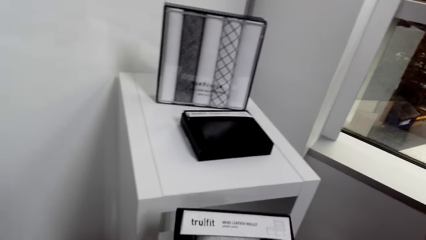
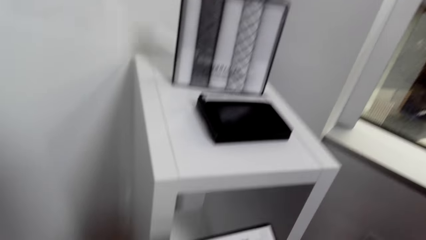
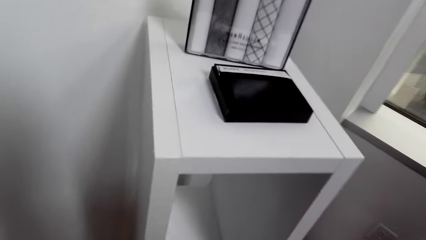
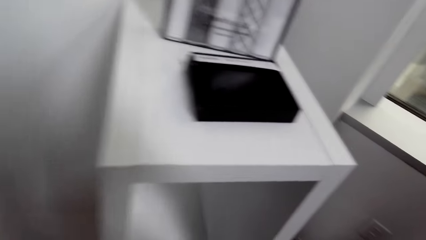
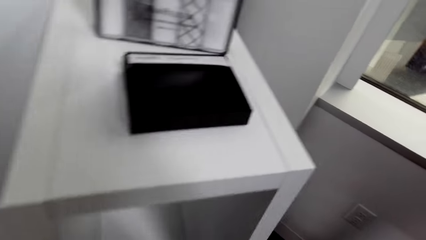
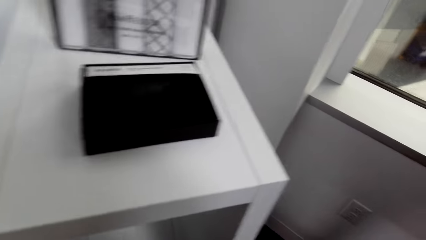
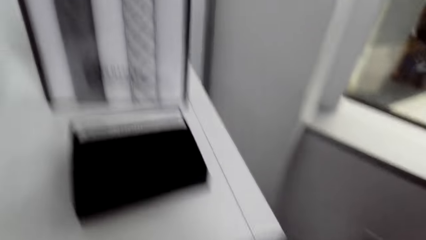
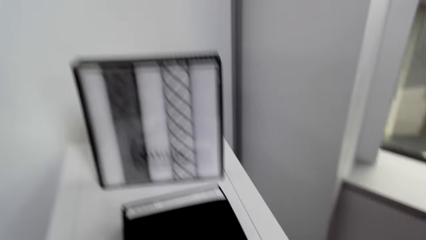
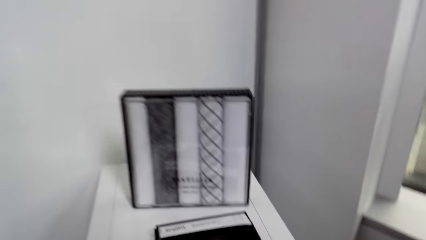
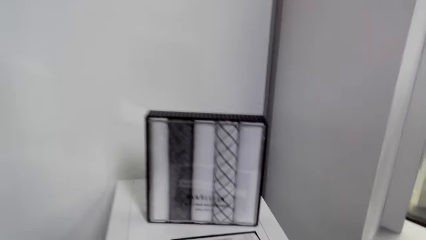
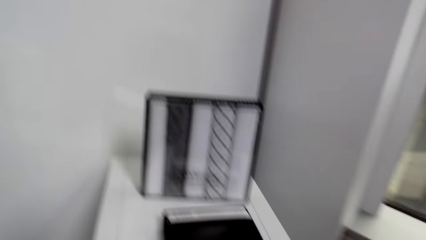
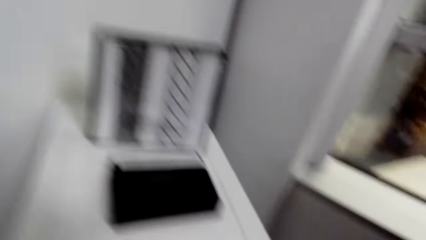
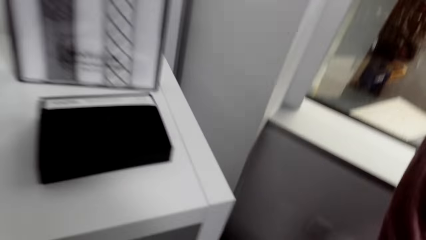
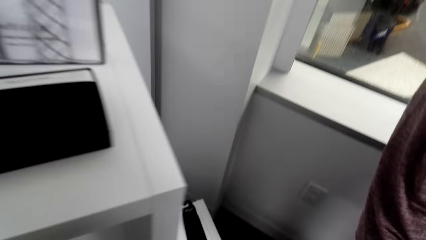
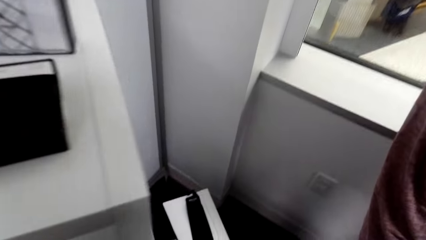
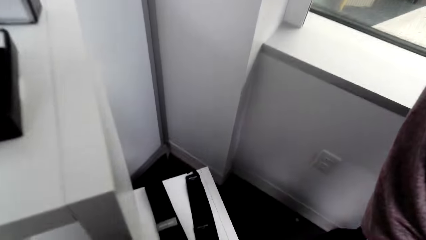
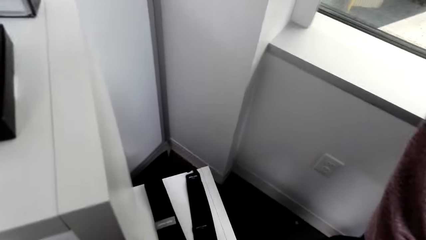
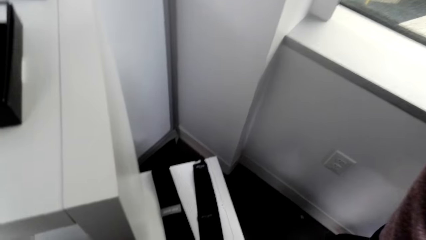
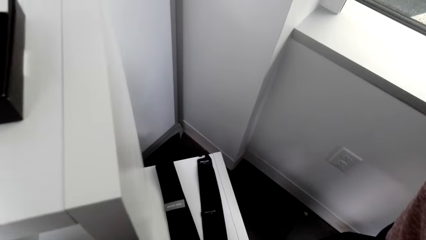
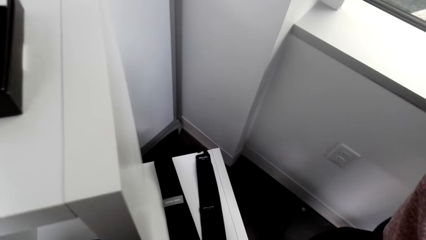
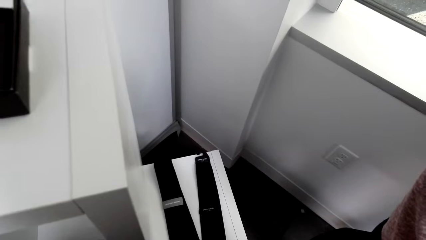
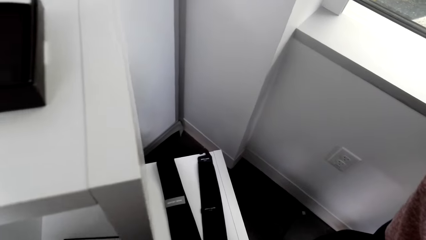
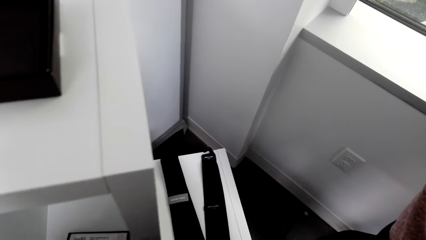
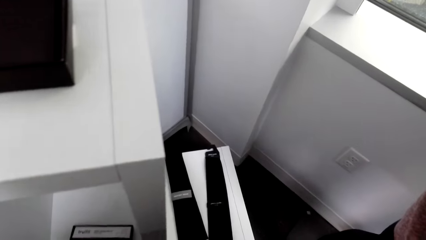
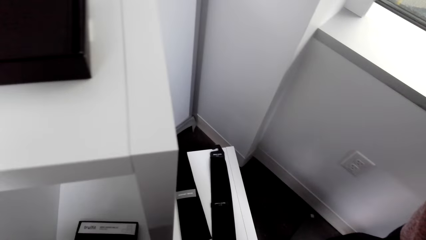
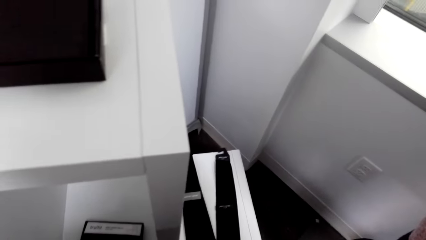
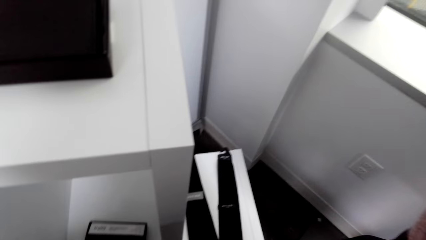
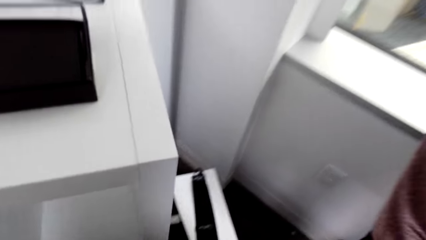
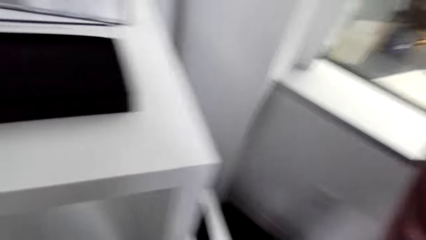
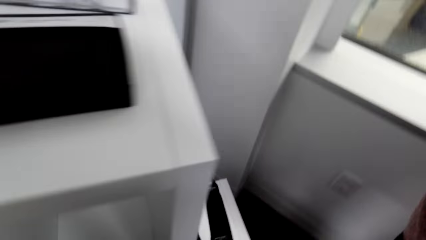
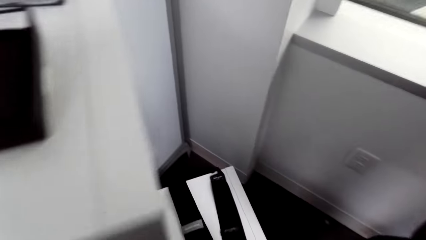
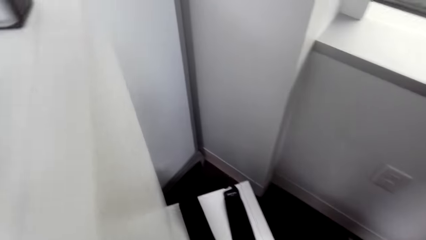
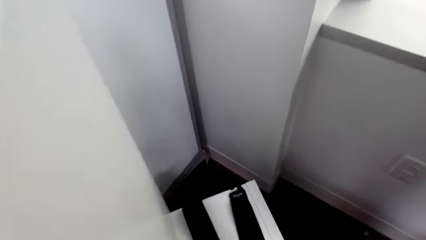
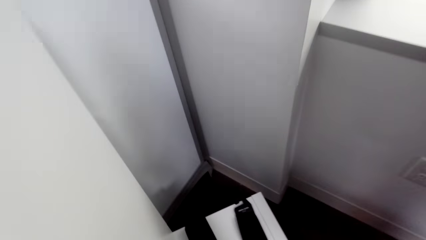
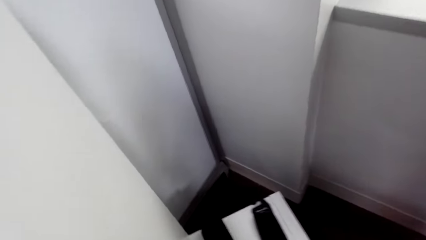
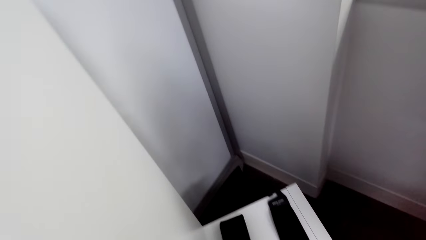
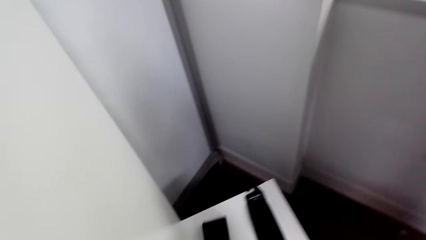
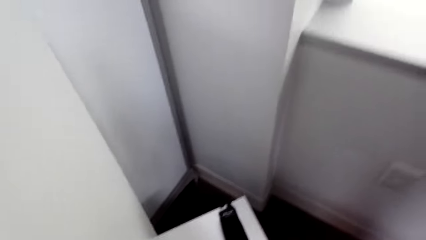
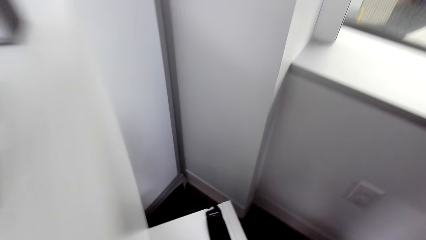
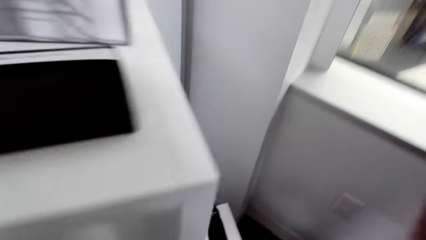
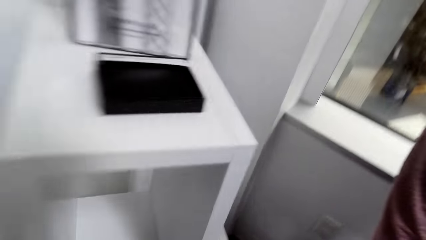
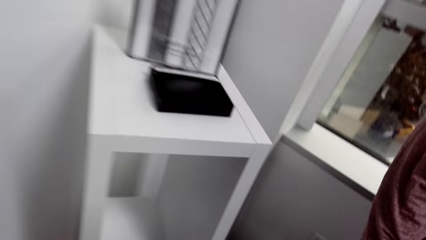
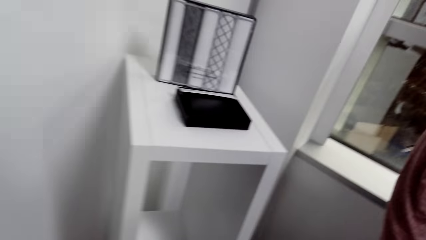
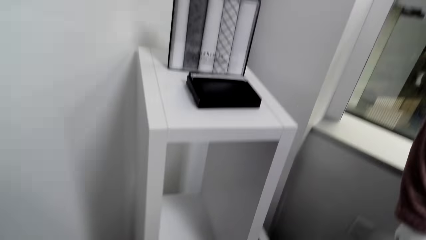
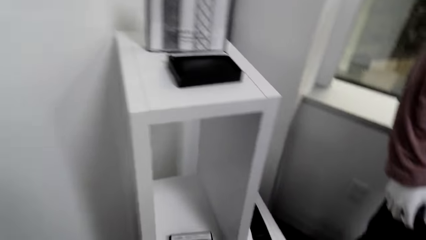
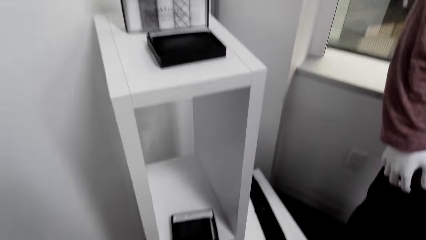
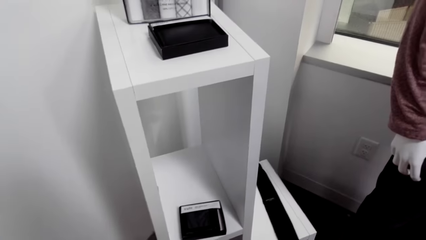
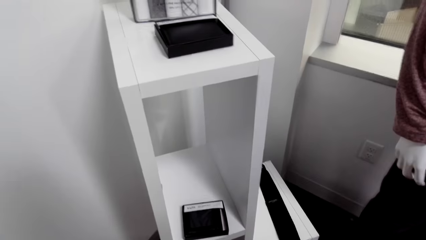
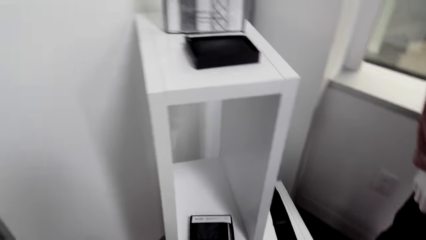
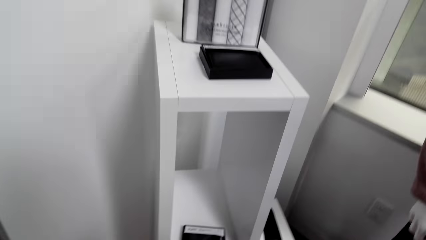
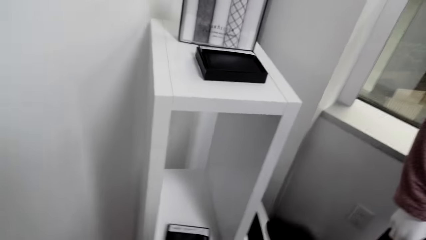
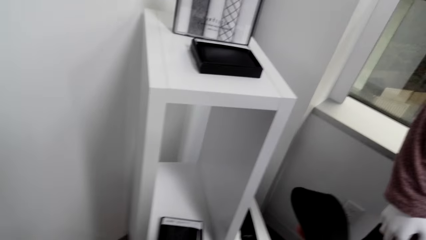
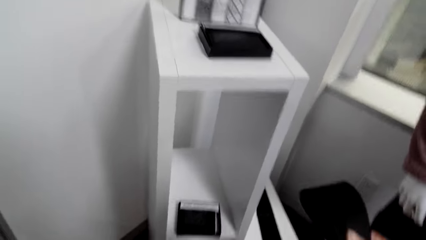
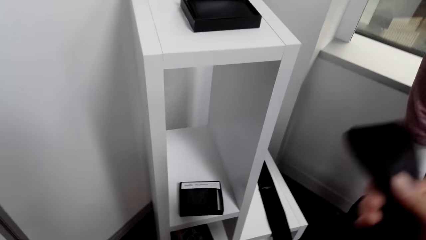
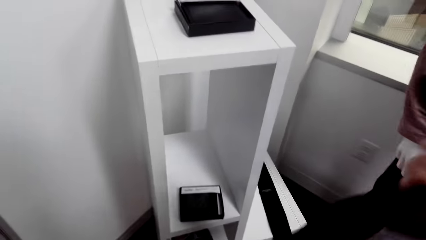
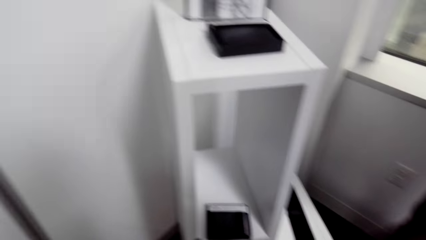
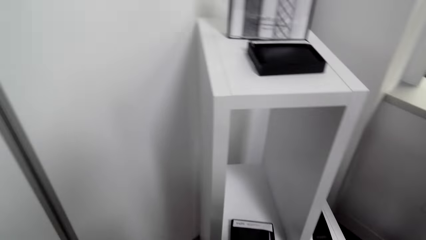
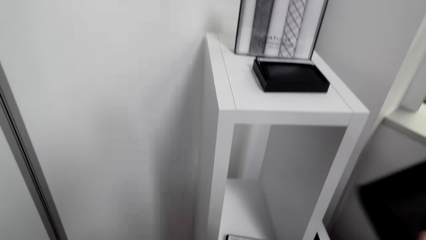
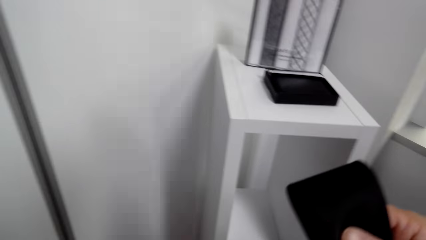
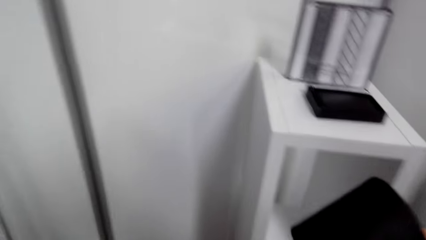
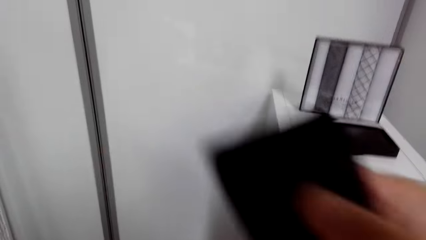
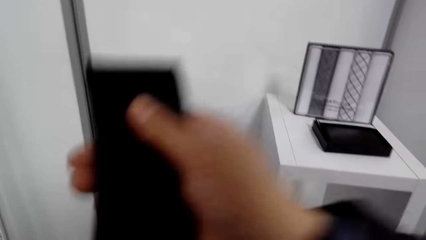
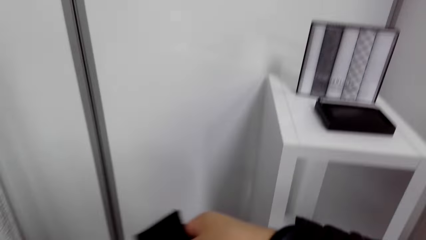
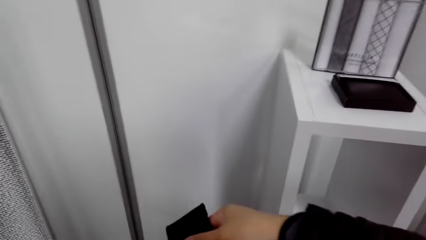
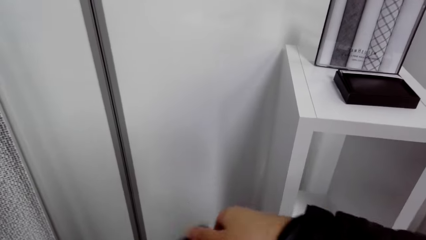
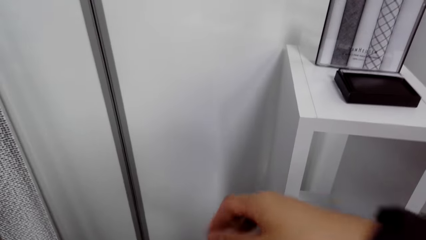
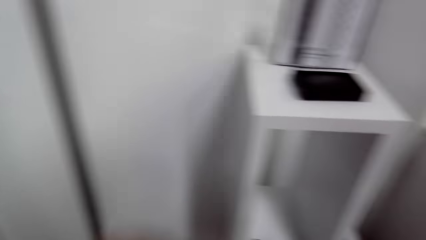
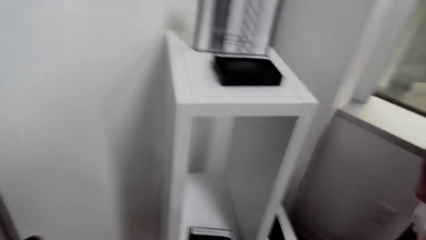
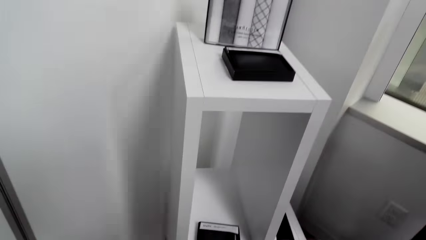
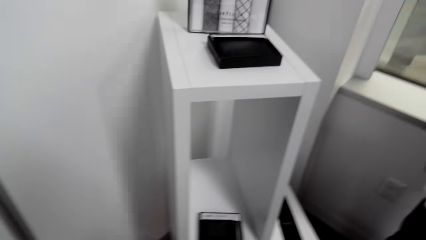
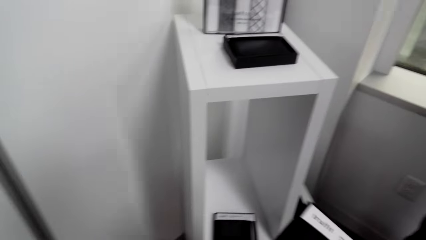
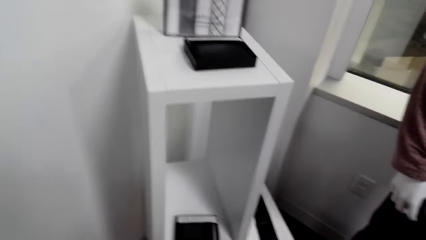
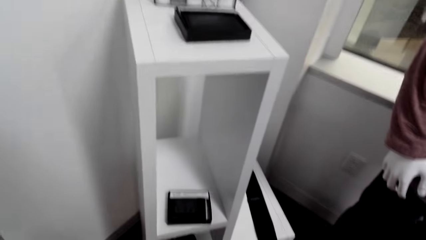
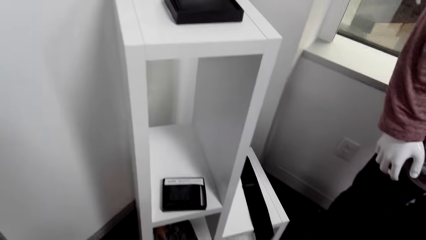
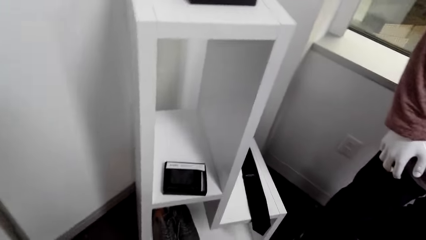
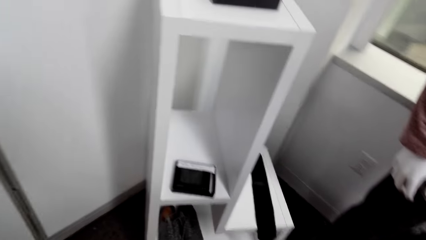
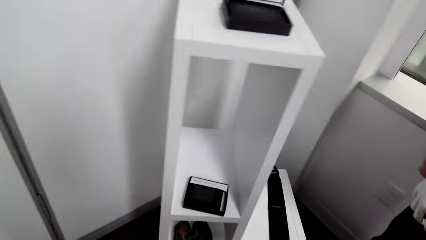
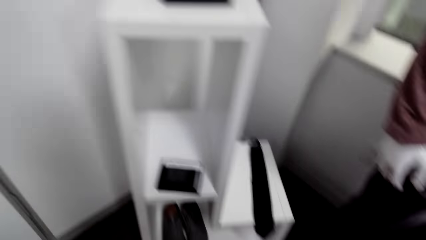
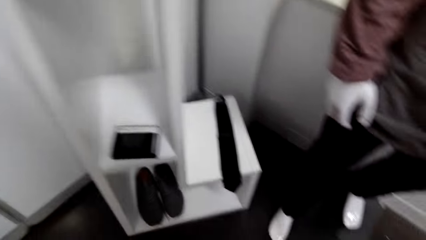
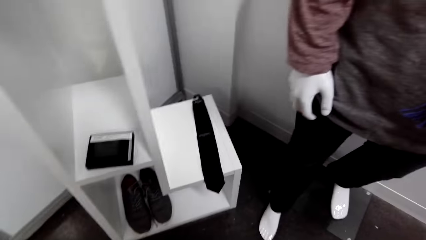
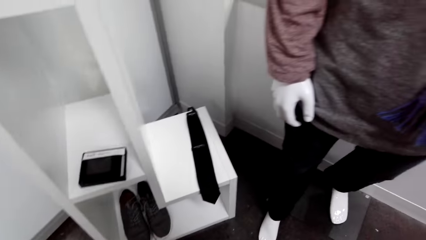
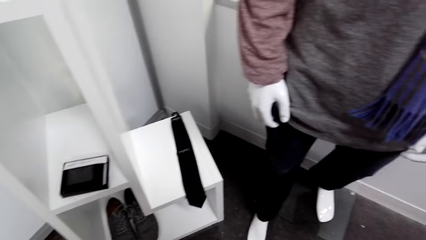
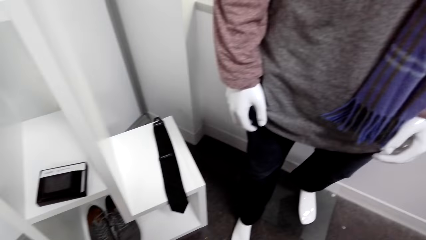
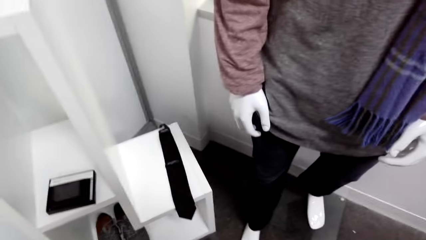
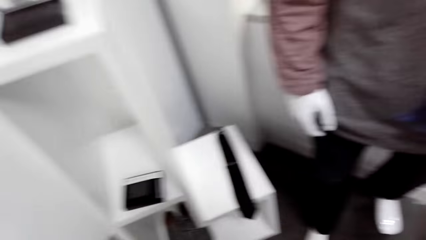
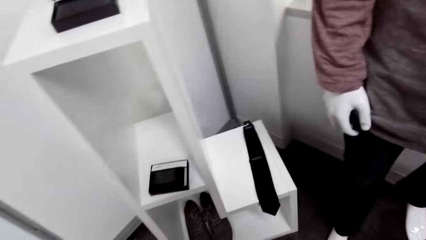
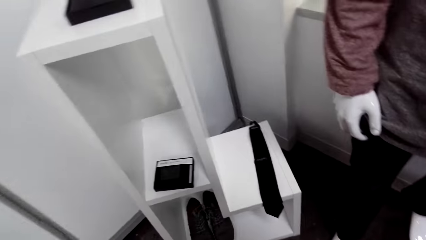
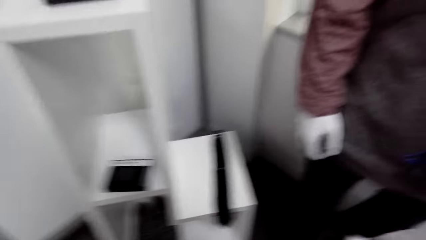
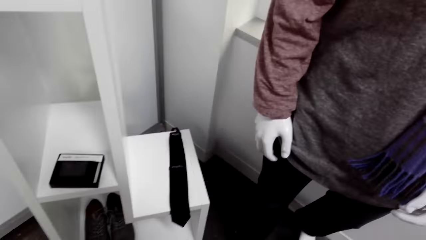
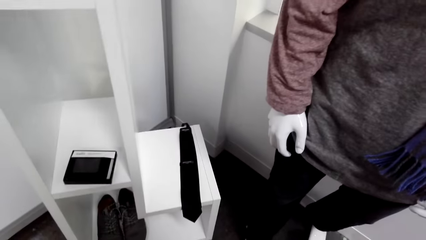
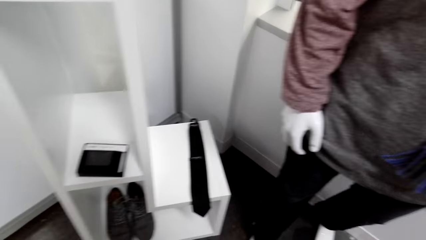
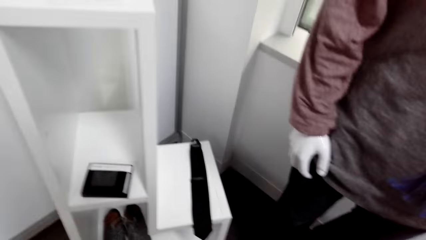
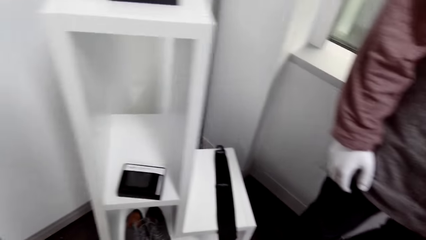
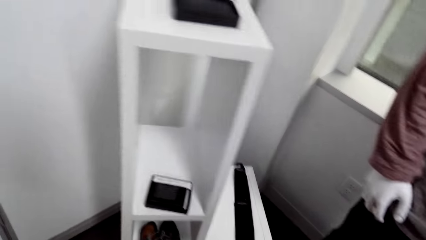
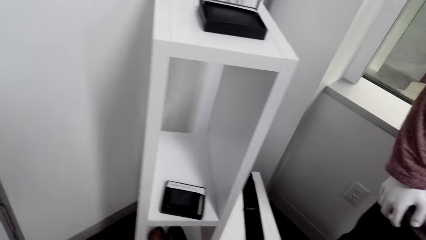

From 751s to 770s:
The camera wearer holds something. They do something. They pick up a black tie. They look around. They hold the tie. They do something.
